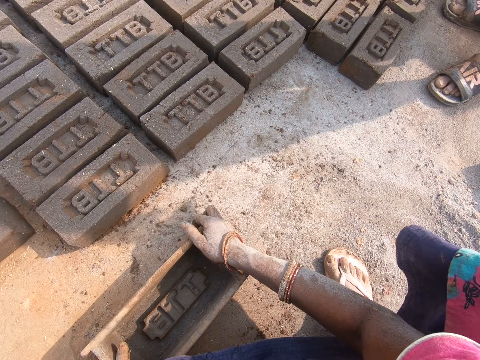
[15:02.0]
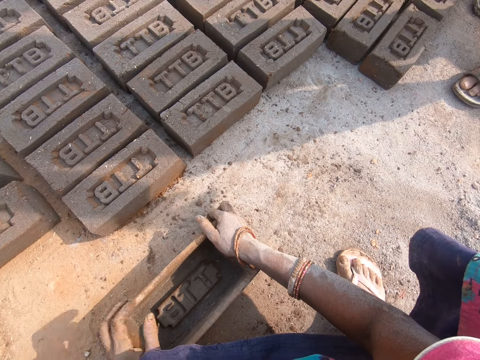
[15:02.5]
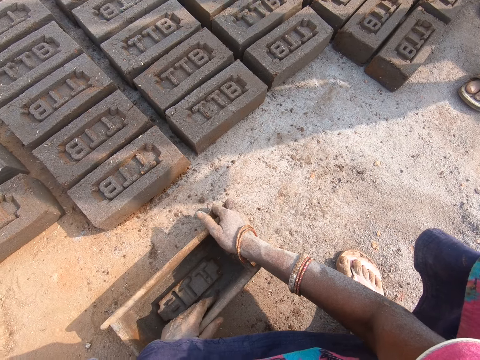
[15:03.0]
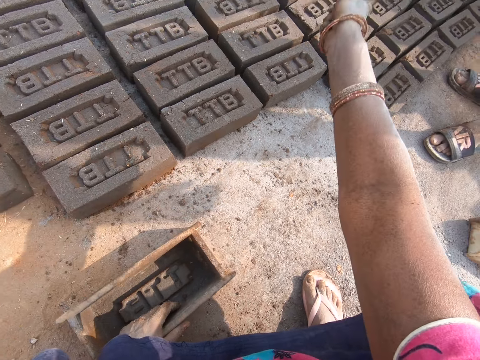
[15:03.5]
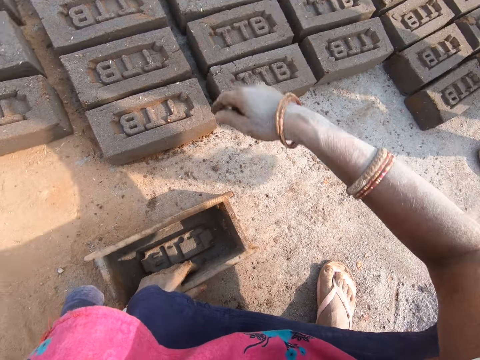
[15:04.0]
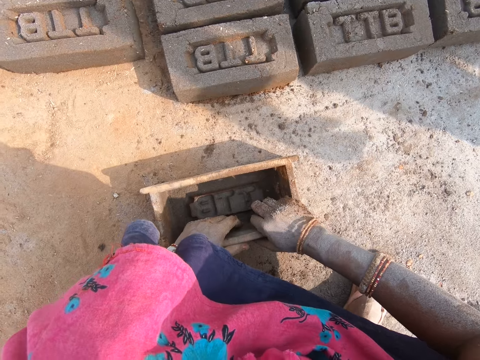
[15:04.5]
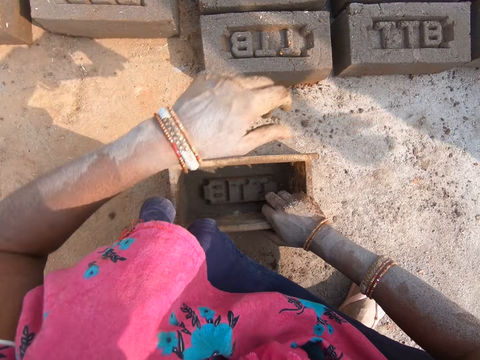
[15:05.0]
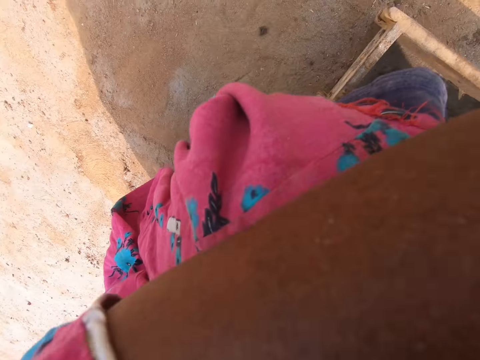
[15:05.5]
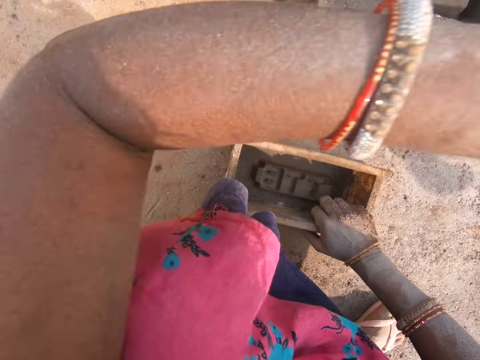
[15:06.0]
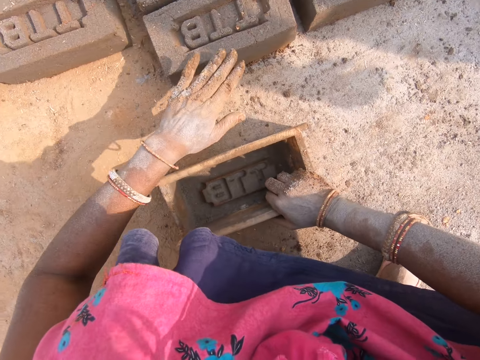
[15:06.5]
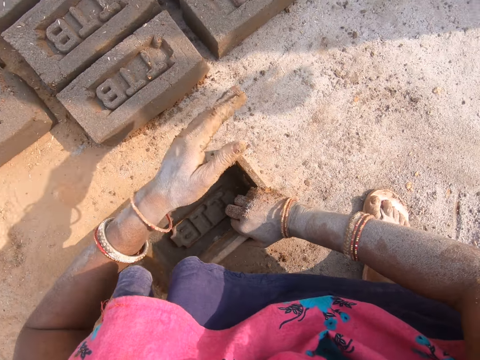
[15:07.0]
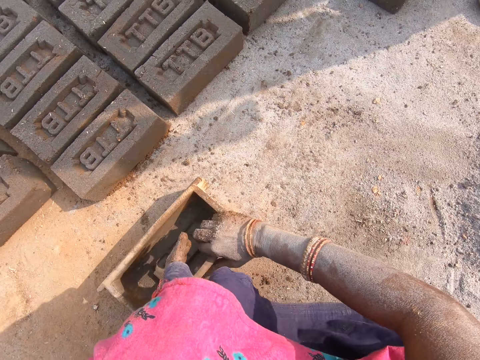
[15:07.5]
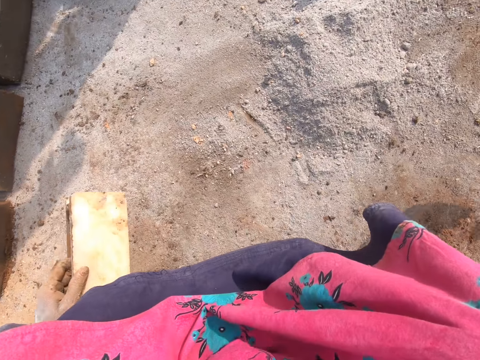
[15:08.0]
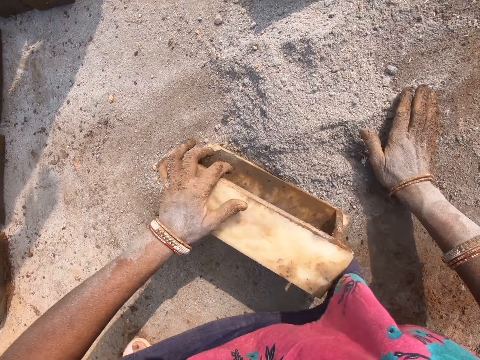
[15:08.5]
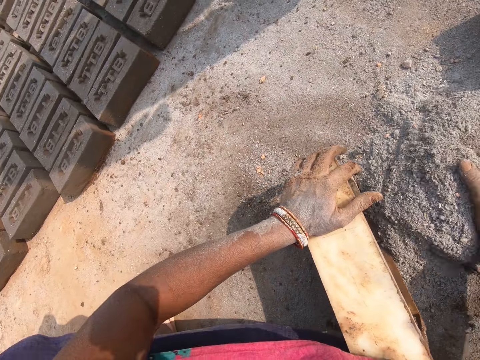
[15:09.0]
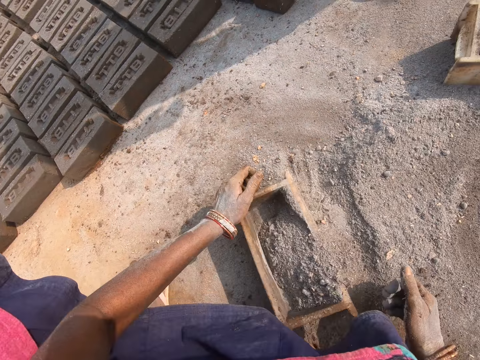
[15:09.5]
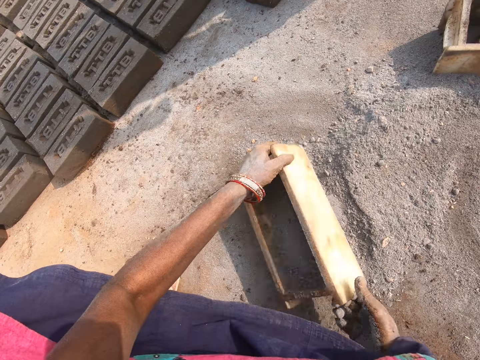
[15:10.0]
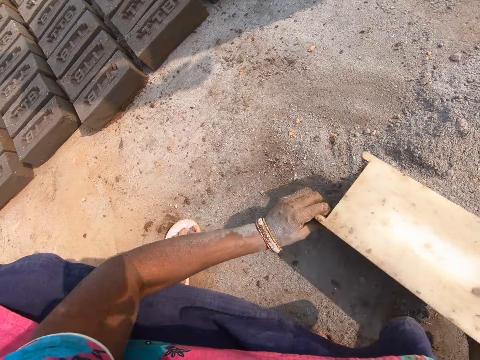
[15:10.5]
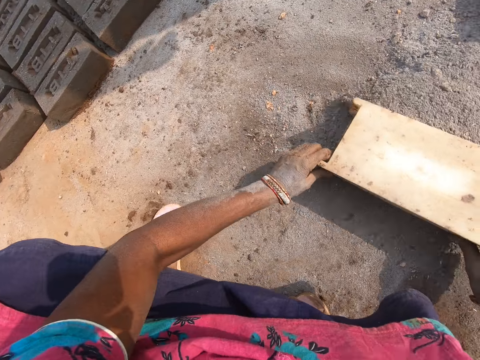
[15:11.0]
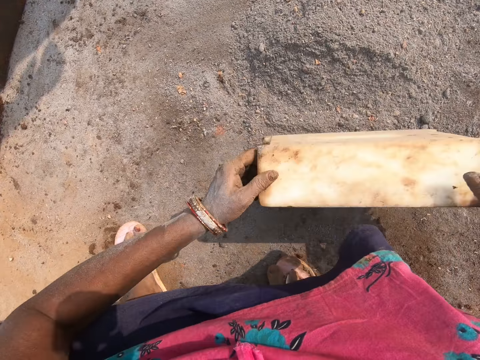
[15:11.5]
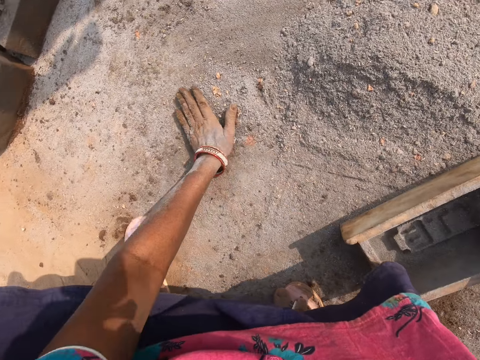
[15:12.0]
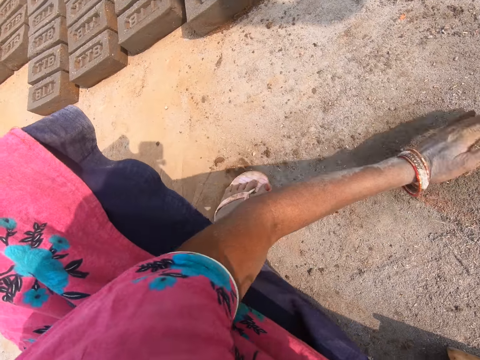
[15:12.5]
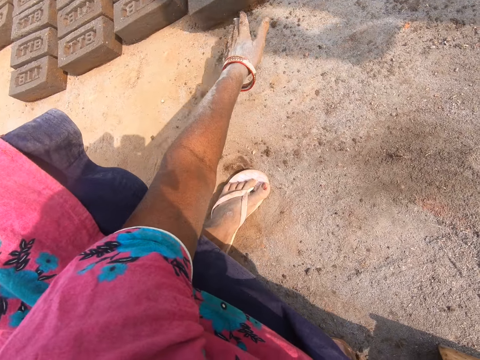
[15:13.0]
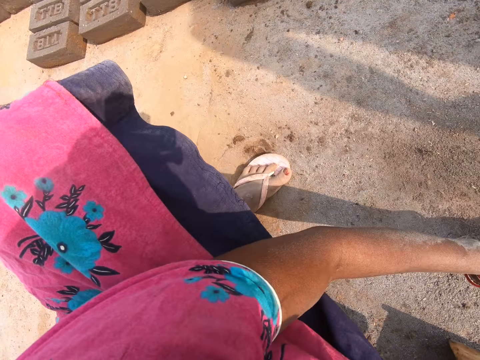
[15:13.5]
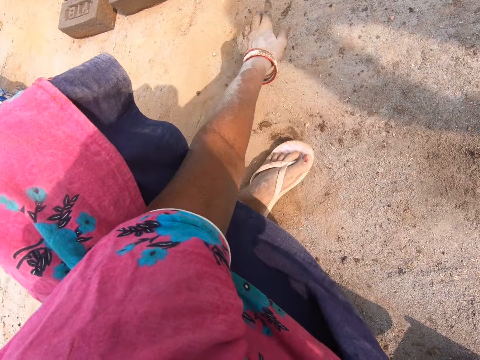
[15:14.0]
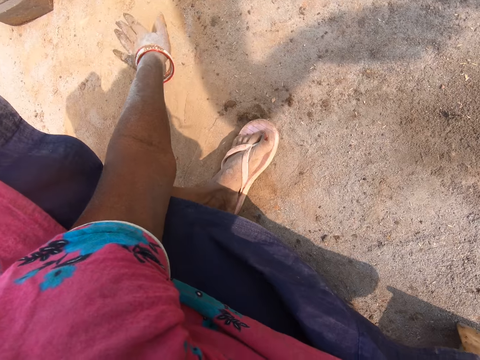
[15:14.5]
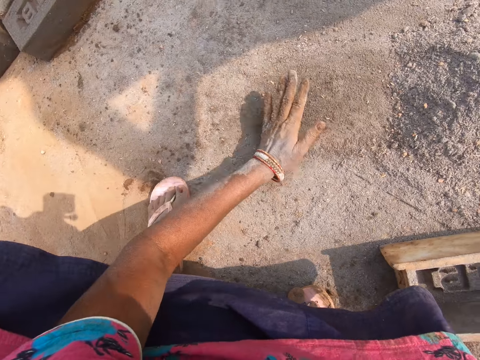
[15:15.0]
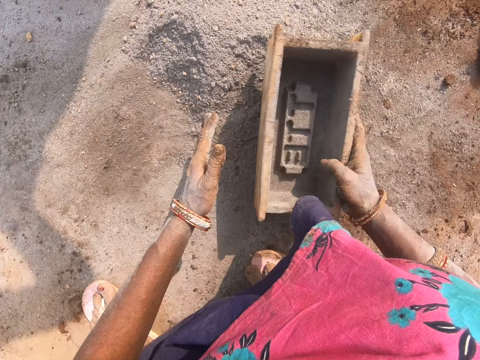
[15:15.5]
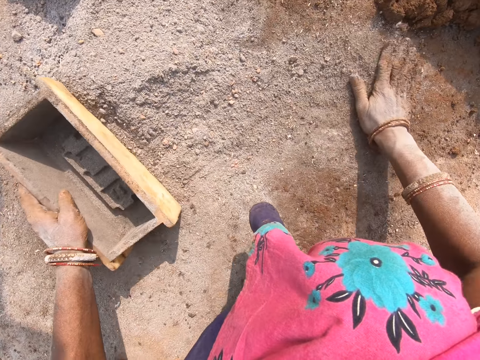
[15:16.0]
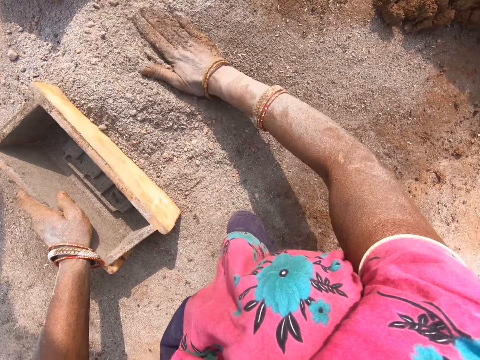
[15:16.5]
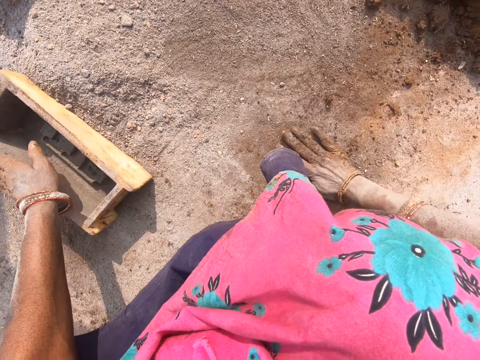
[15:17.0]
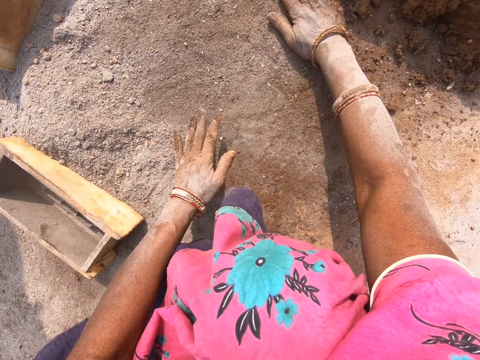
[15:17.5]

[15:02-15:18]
The camera wearer looks around the place. They gesture out. They turn around. They scoop soil with a brick mold. They put the cement in the brick mold. They pour the soil from the brick mold. They push the soil with the brick mold on the ground. They gather cement particles. They look around the place. They rub the hands on the ground.

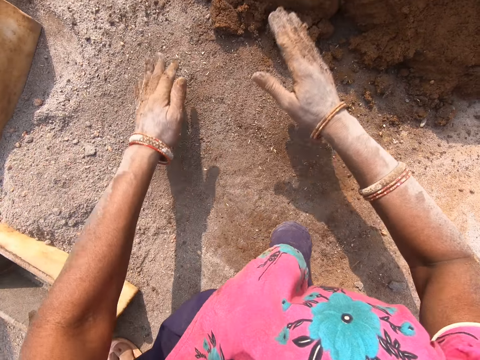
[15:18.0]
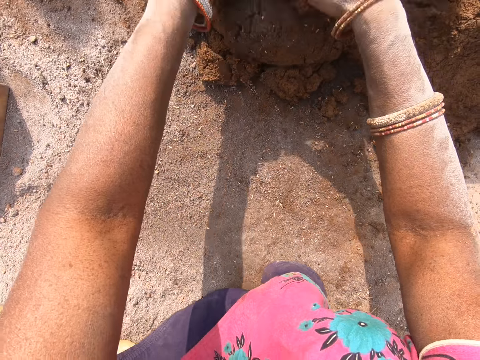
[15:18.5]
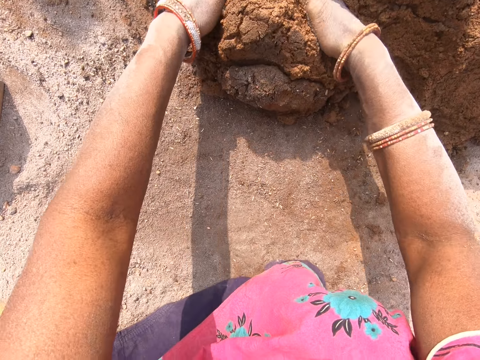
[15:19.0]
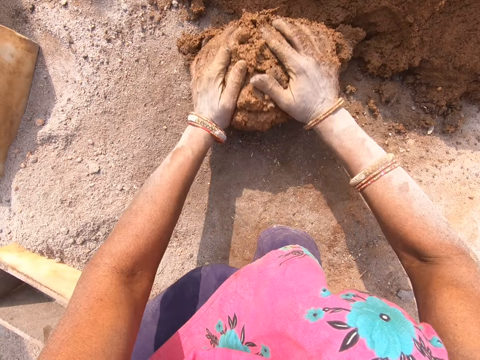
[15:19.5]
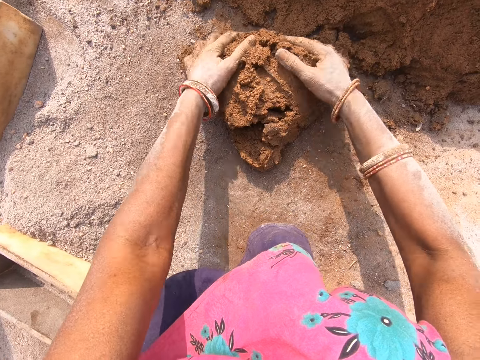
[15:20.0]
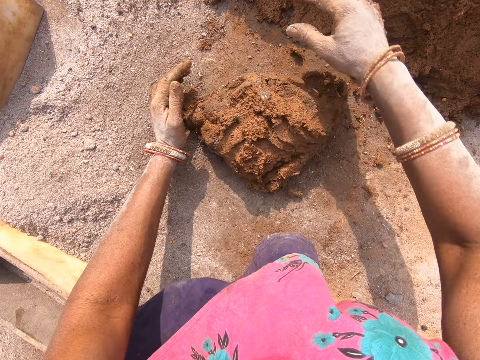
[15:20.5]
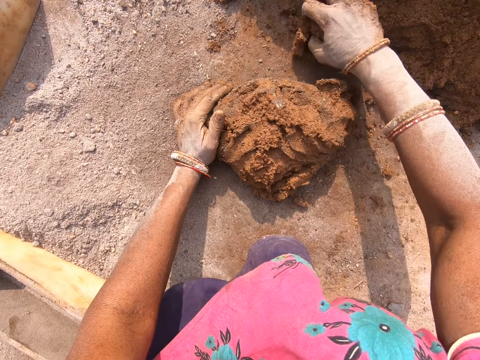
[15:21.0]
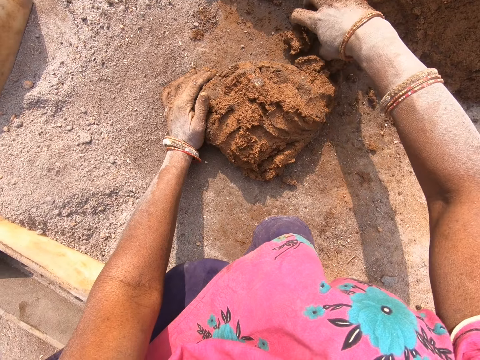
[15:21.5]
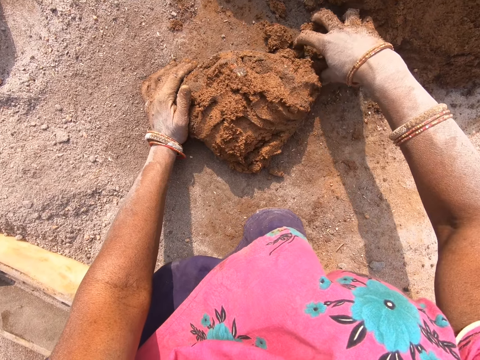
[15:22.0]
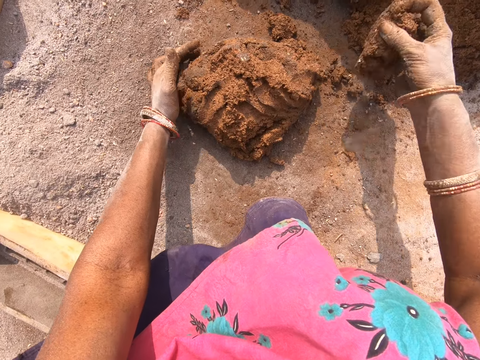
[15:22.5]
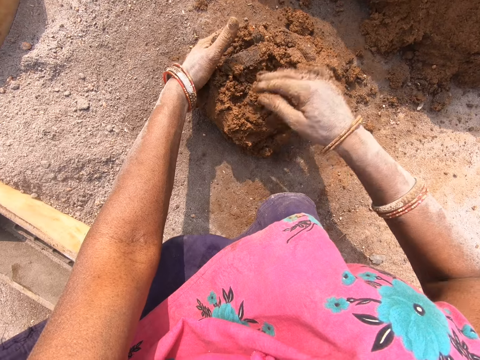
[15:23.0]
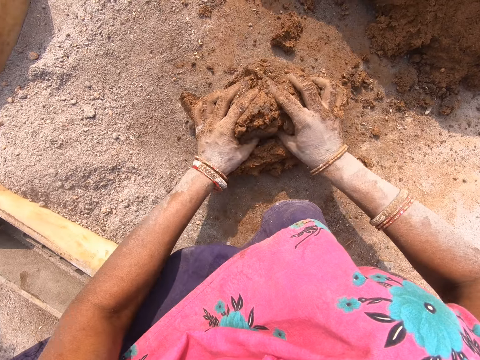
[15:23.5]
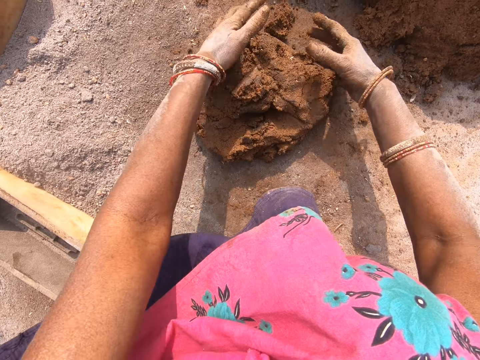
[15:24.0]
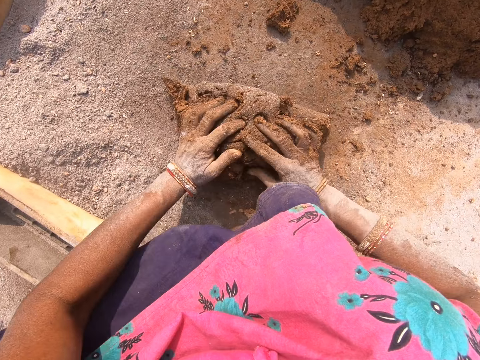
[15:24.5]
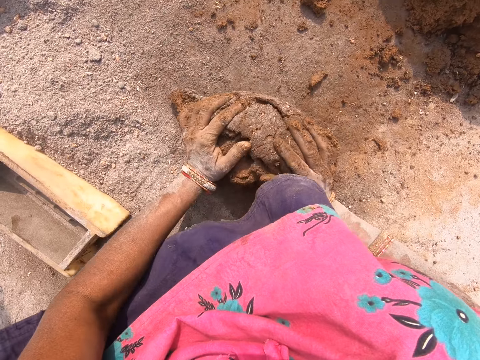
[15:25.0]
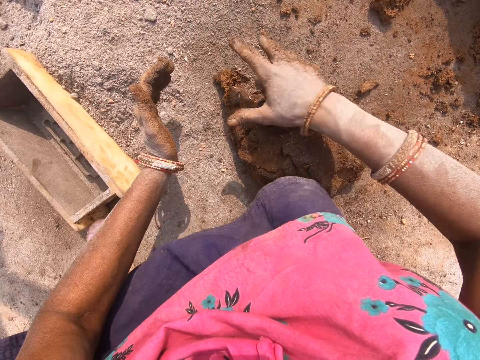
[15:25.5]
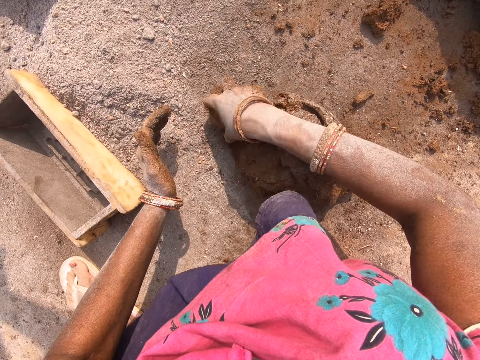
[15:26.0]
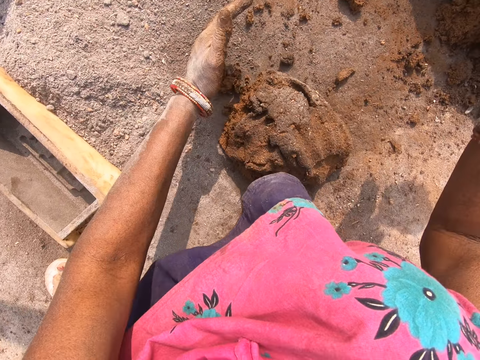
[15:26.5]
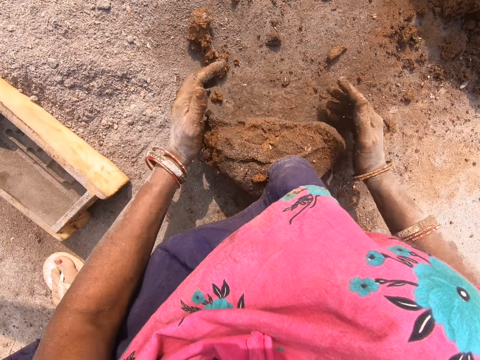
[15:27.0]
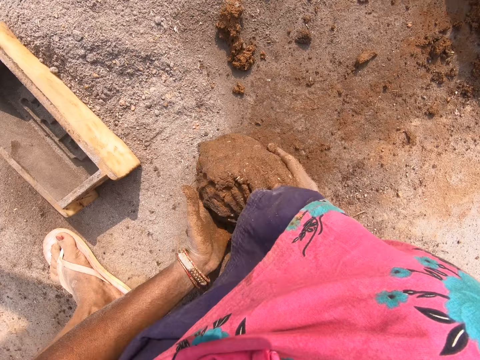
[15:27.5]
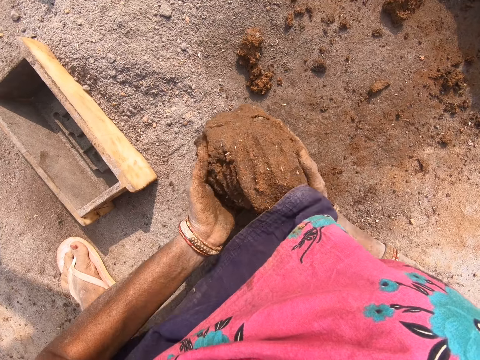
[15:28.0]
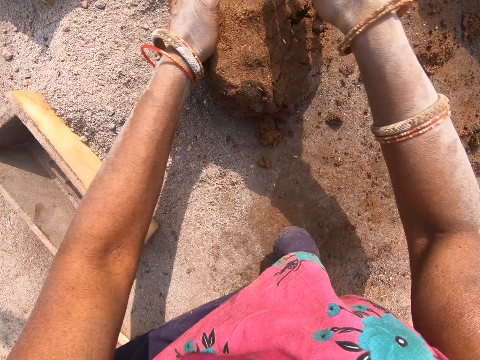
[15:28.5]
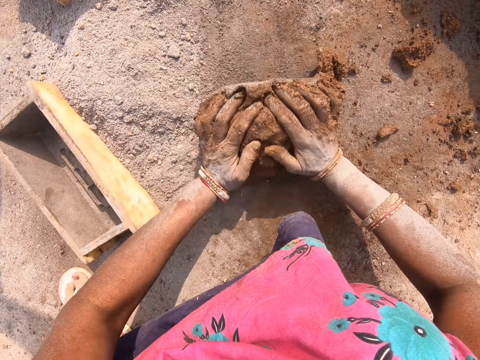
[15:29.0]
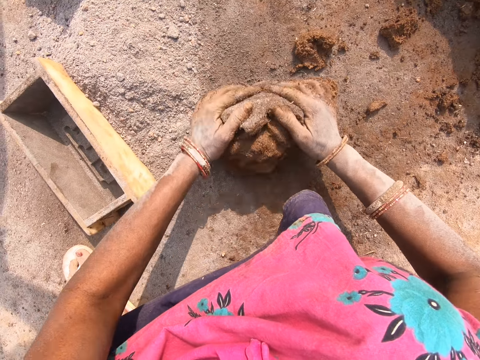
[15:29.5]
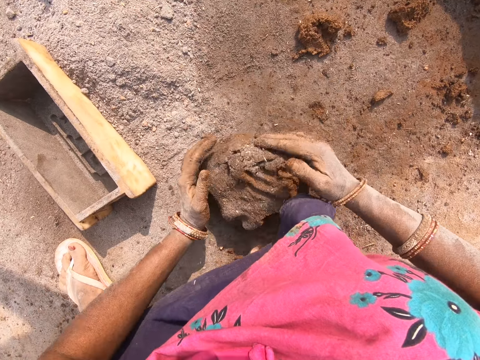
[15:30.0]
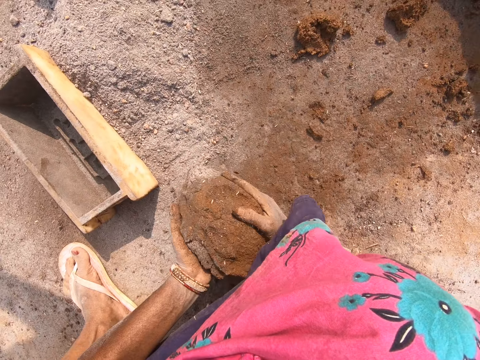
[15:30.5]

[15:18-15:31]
The camera wearer cuts clay. They scoop the clay from the heap. They mold the clay on the ground. They roll down the clay.
